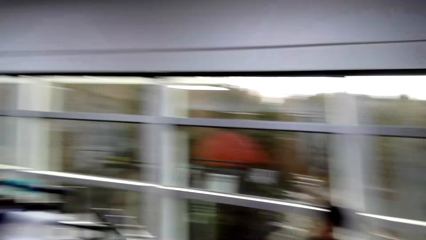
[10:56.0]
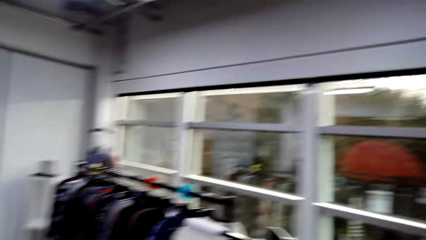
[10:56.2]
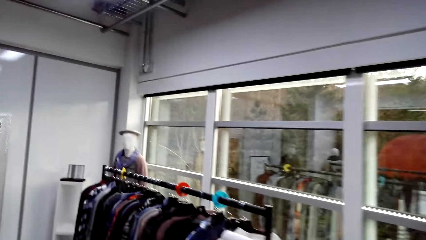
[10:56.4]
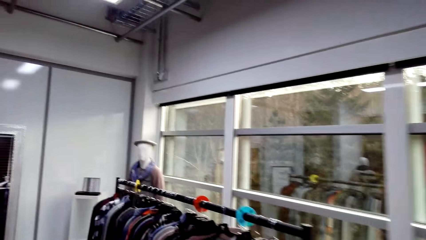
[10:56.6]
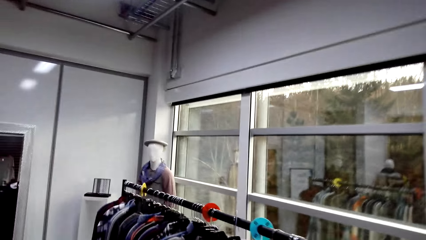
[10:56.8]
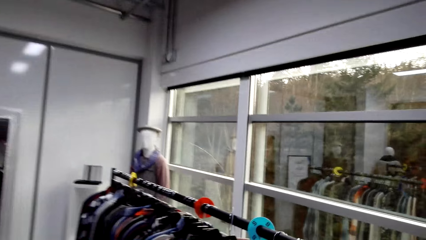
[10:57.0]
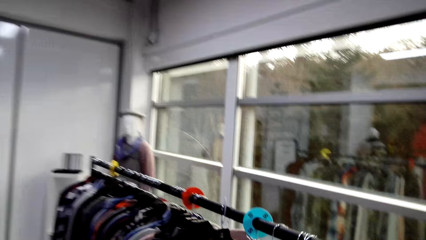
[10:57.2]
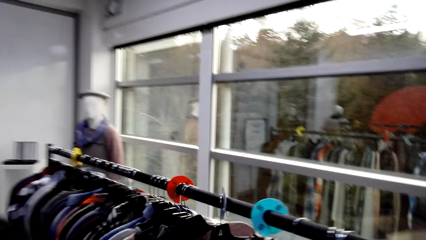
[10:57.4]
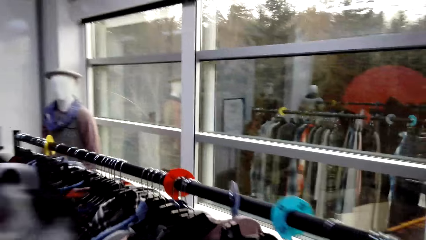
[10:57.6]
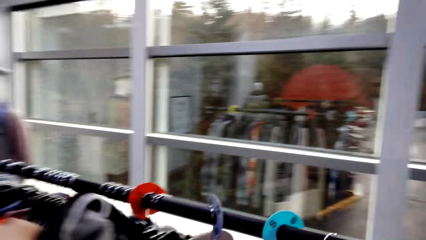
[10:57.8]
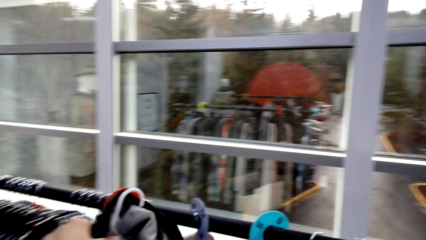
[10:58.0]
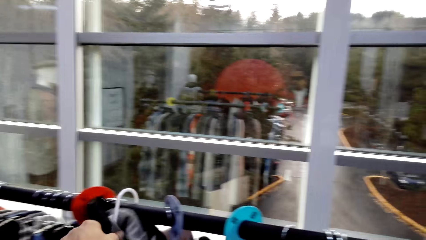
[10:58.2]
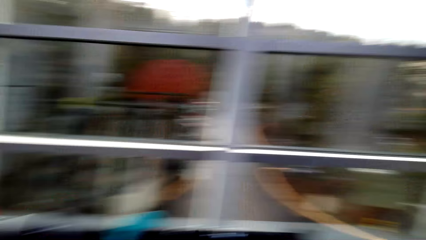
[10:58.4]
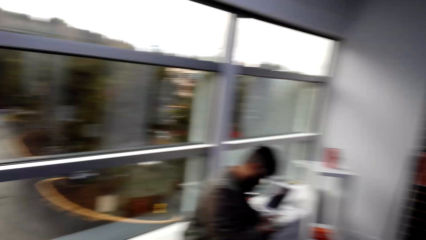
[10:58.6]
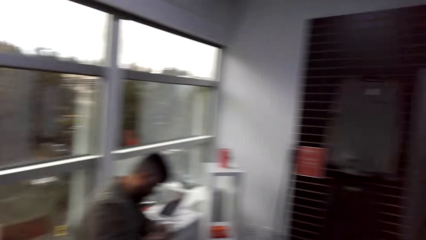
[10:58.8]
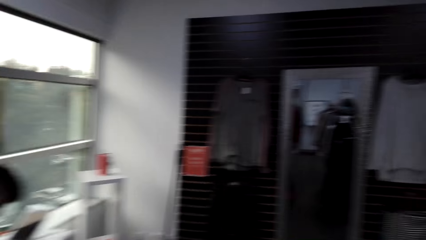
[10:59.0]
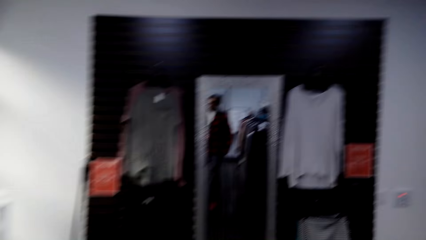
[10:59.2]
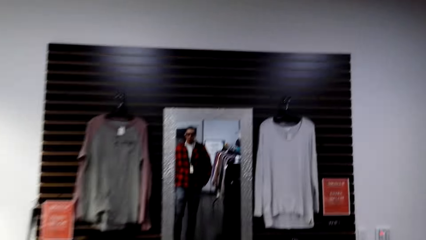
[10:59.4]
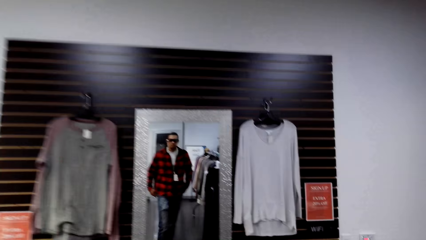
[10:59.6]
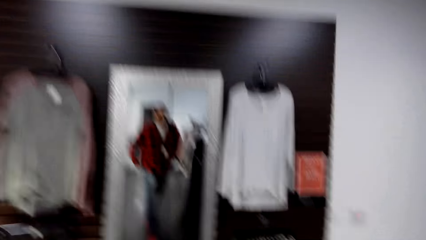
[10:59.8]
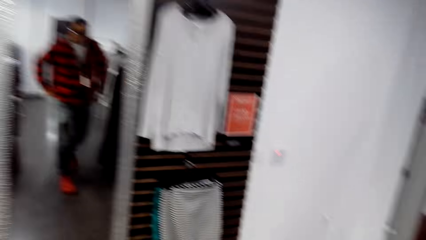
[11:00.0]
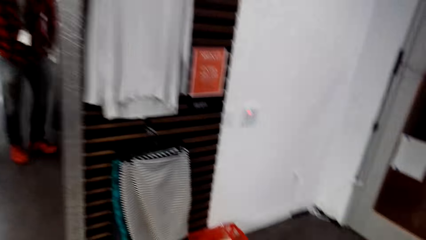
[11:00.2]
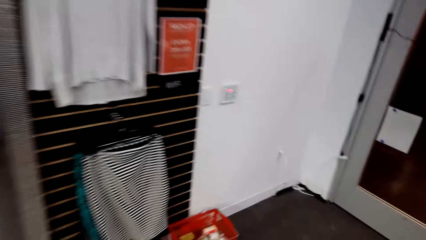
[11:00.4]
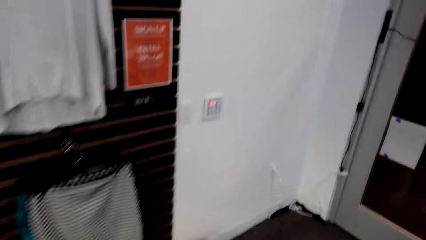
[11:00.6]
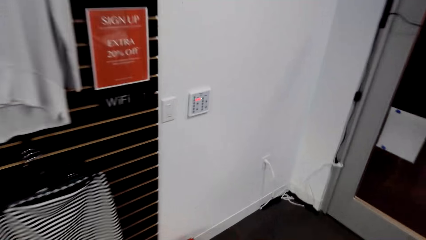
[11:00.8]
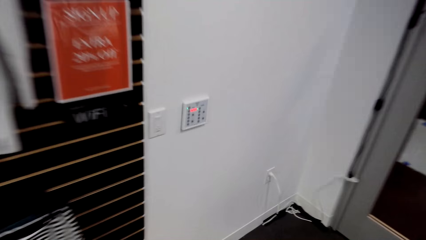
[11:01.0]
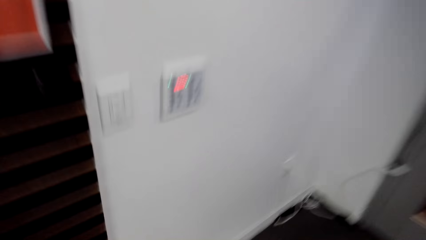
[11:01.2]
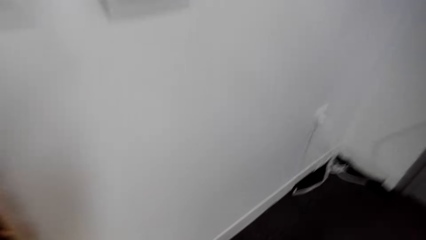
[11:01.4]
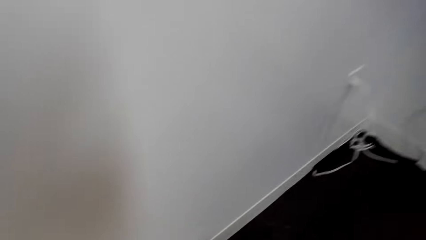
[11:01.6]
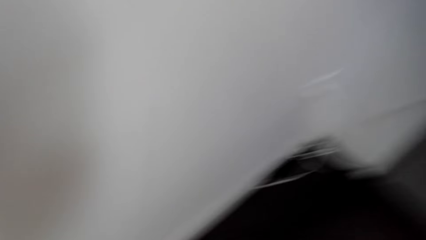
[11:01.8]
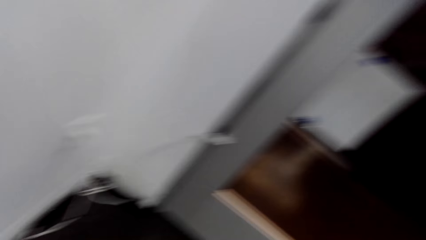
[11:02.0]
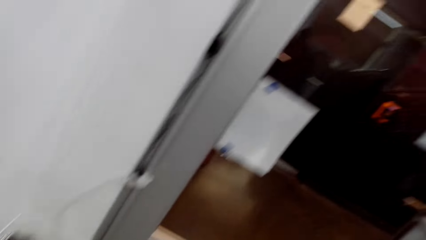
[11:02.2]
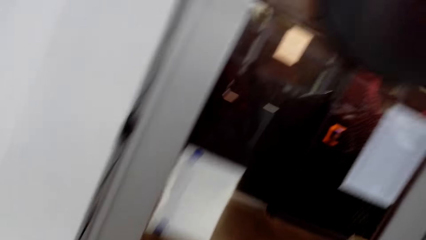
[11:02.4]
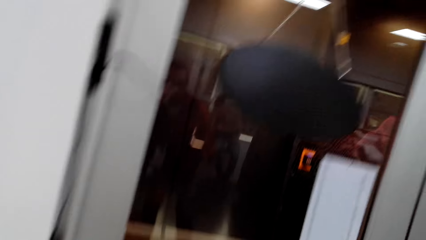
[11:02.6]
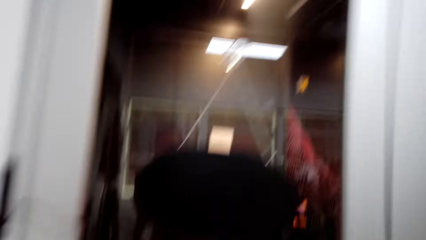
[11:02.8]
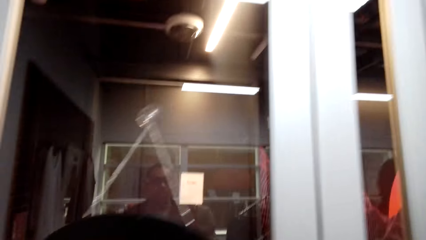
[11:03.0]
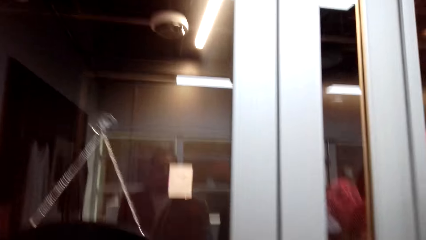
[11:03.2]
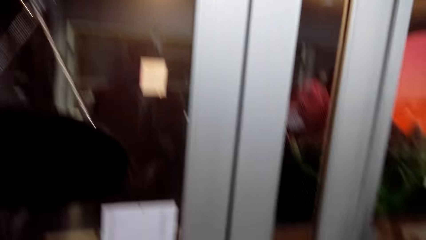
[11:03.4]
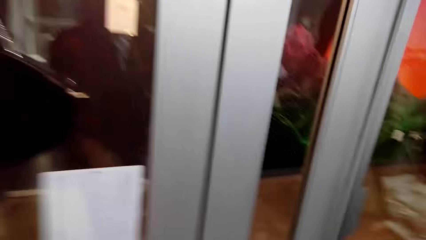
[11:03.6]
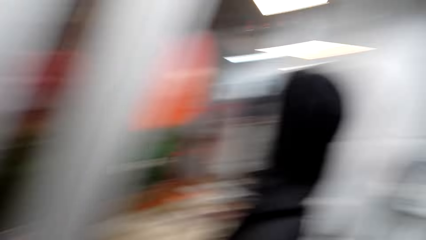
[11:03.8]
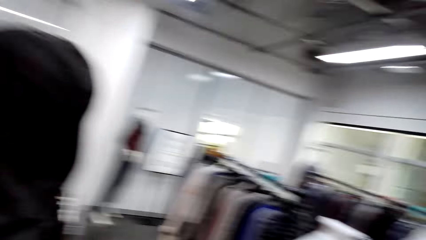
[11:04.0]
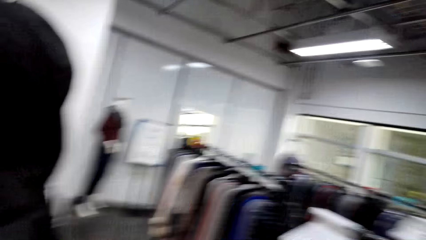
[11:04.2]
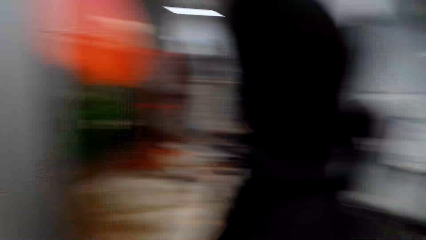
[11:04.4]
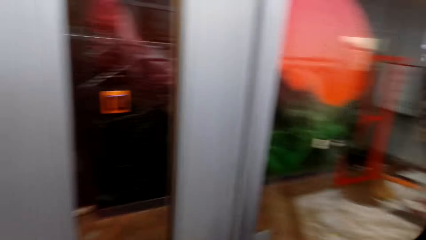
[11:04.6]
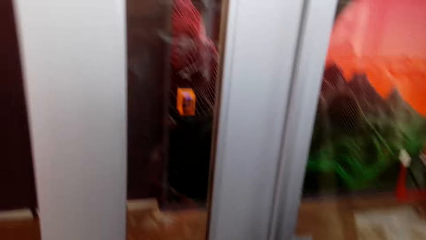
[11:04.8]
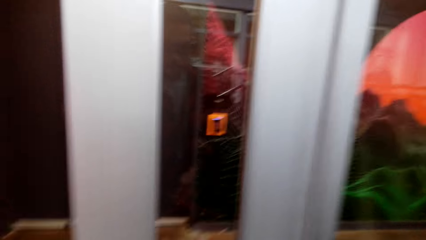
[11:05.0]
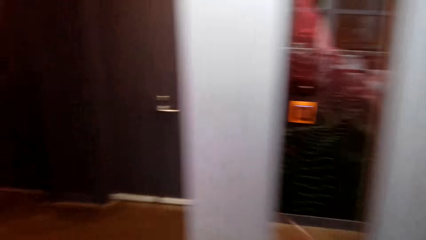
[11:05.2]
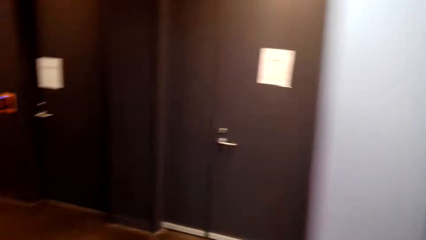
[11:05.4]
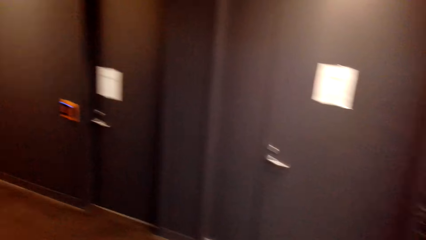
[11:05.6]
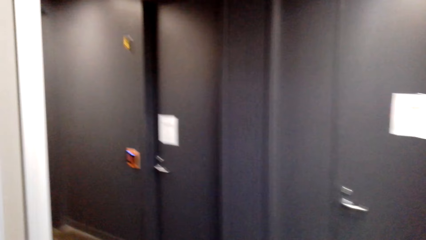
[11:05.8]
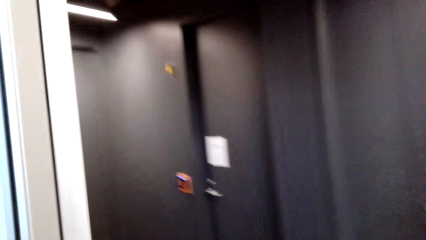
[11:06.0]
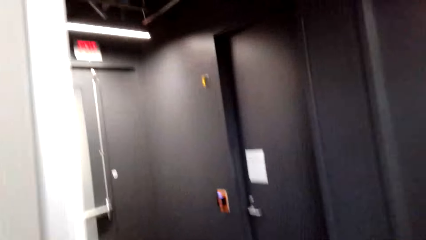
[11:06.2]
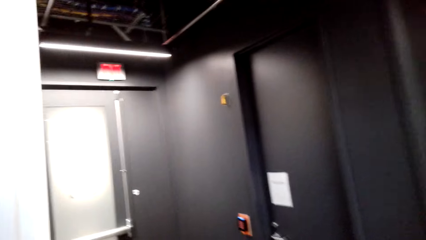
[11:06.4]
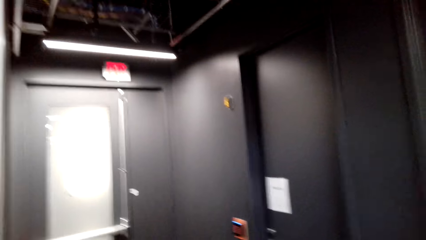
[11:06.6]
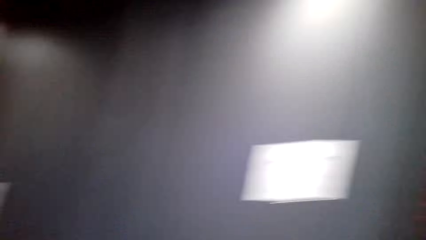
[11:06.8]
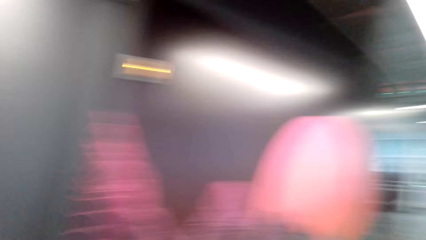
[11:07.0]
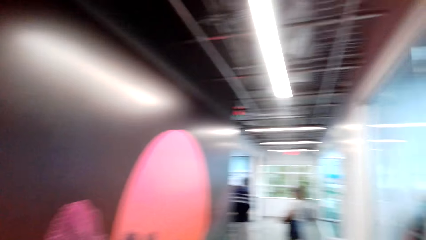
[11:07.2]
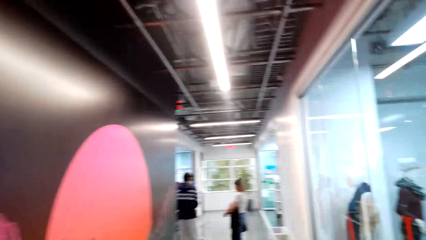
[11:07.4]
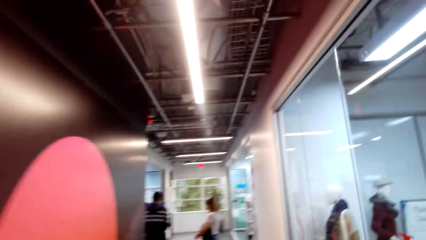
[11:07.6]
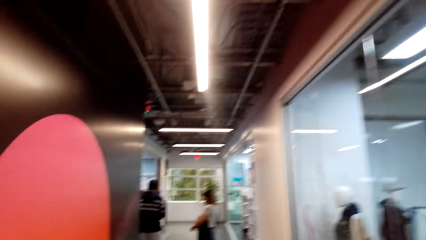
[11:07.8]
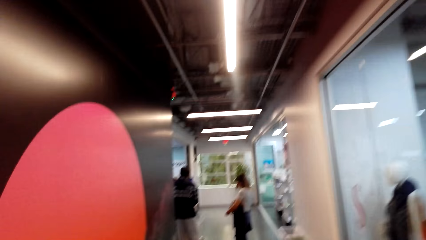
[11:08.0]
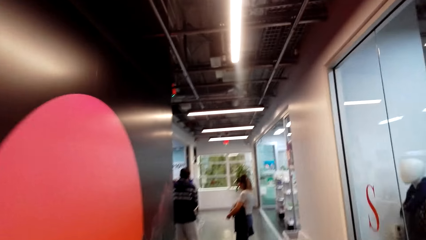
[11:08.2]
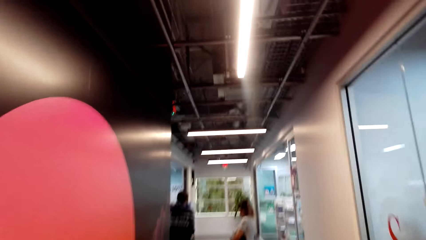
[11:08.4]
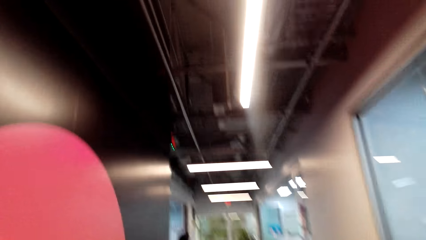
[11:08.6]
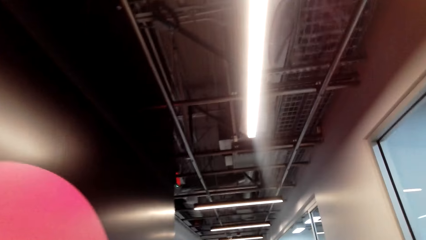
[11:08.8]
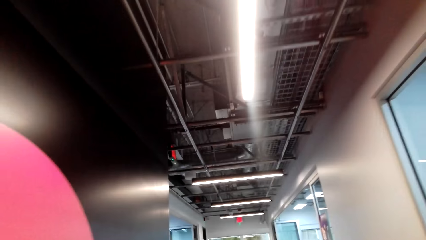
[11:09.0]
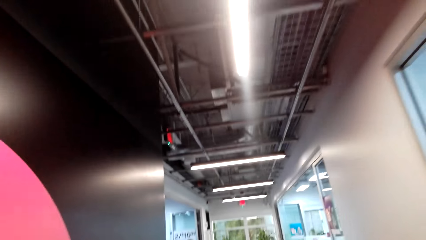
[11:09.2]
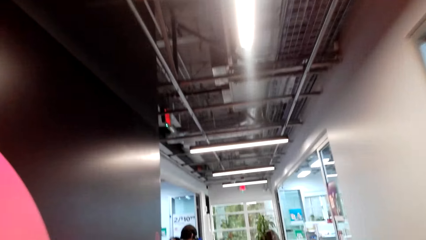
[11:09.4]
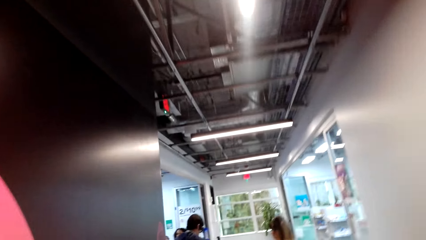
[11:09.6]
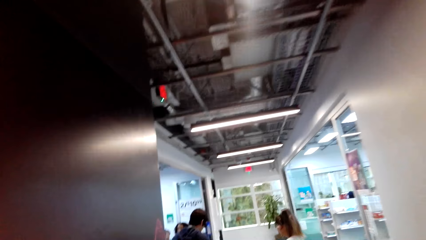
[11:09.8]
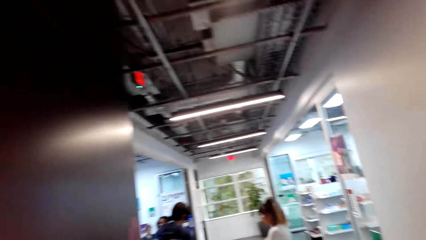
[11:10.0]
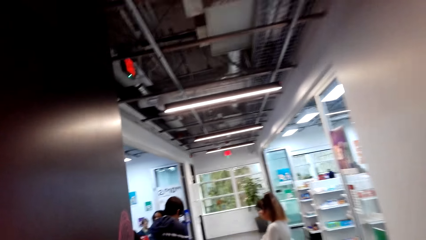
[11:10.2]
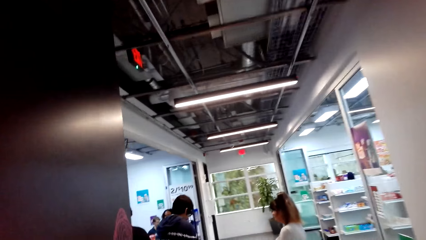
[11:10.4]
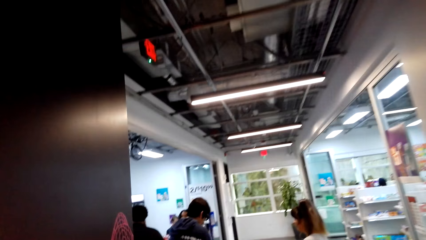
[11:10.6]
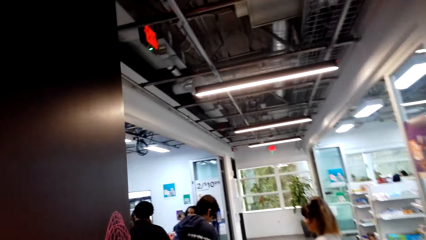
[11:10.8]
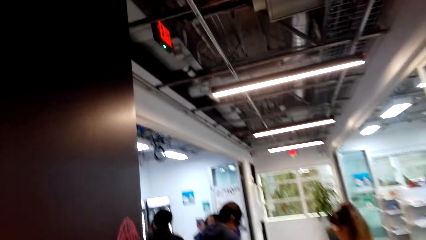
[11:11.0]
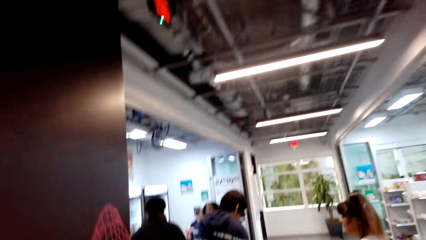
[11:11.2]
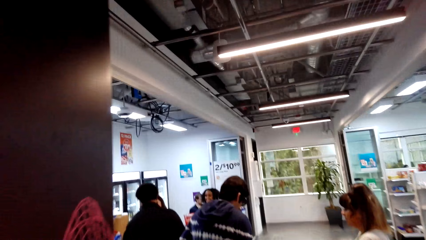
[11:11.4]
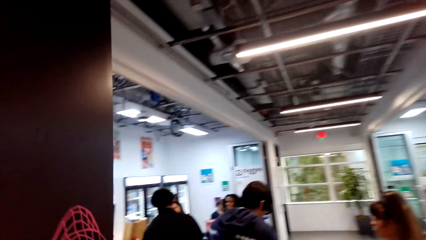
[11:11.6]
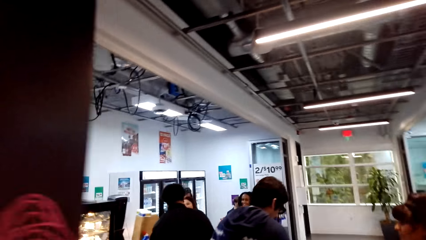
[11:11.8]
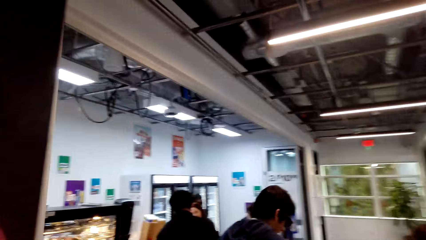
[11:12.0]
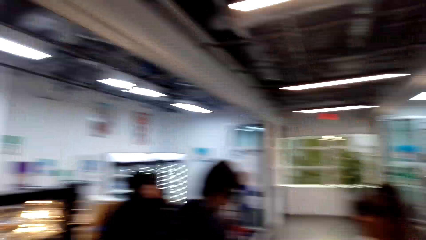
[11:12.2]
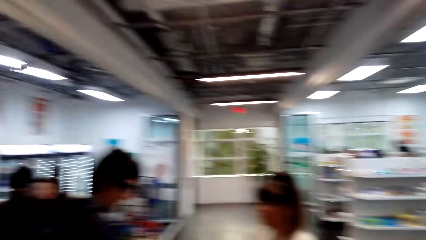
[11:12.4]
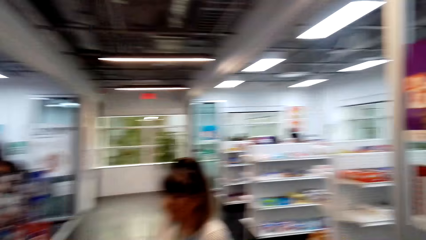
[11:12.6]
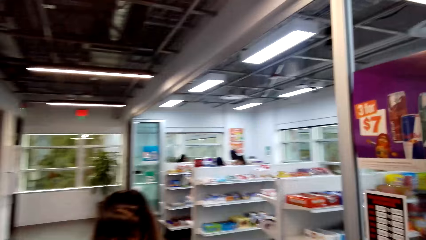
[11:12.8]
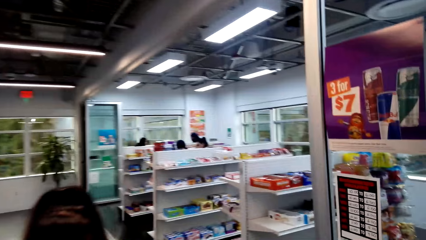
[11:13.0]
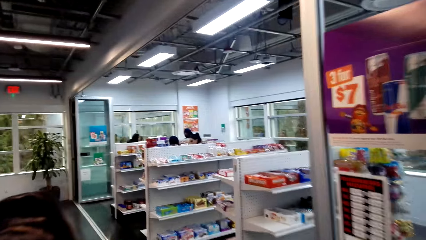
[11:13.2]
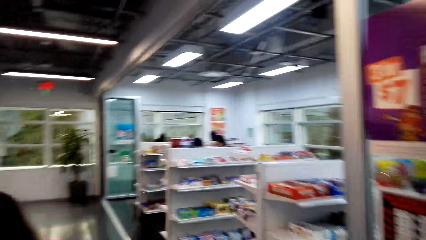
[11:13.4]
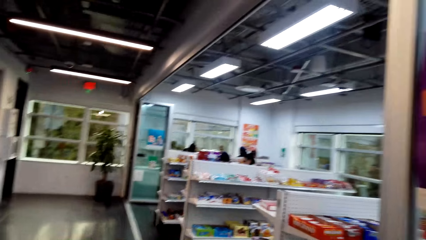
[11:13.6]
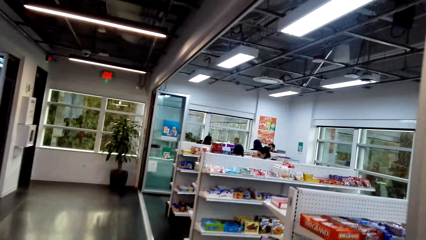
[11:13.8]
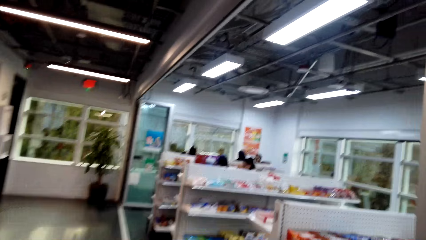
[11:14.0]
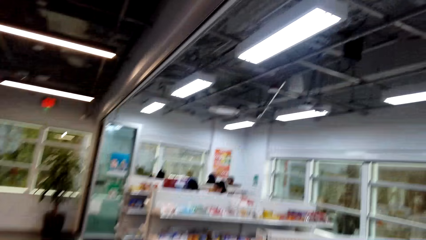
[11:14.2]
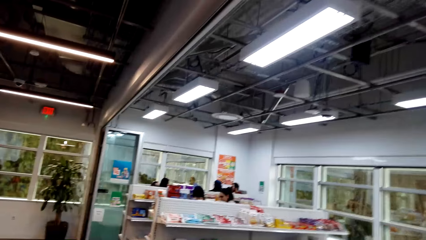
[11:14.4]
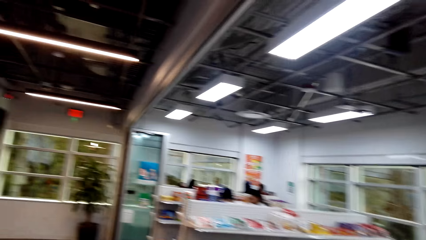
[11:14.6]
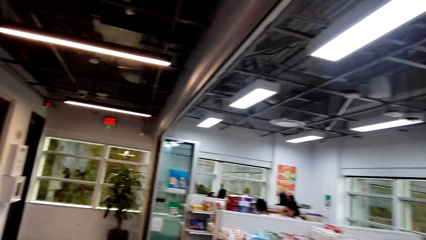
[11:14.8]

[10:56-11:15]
The camera wearer hangs the hanger on the rack. They walk towards the shopping basket. They drop the hanger. They reach for the shopping basket. They walk towards the door. They talk to a man. They walk towards another rack.
